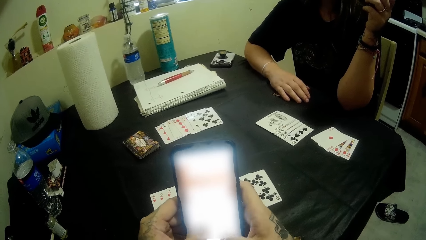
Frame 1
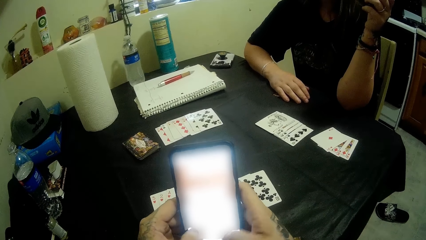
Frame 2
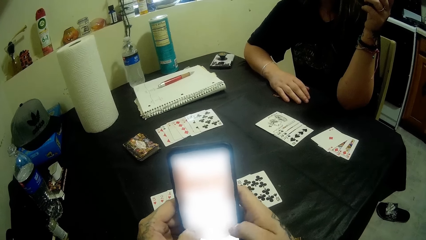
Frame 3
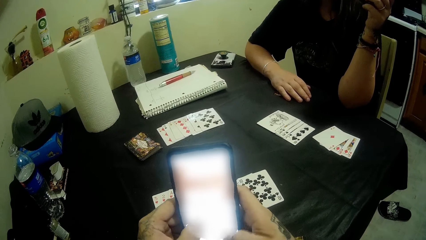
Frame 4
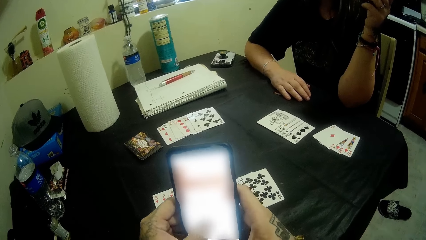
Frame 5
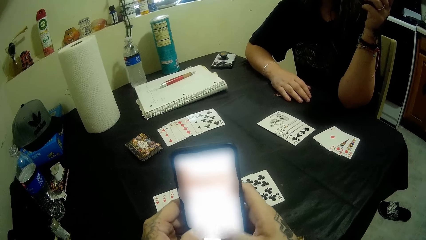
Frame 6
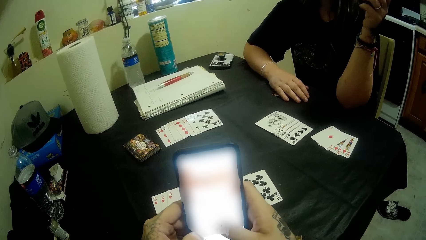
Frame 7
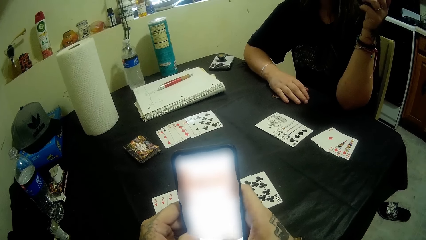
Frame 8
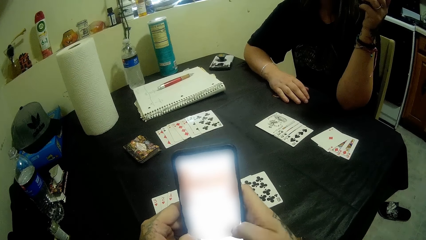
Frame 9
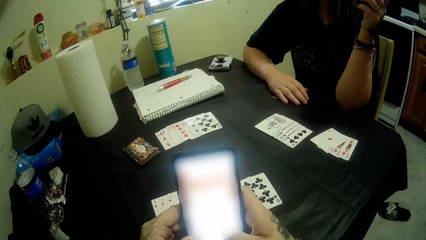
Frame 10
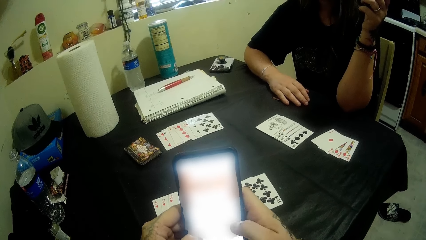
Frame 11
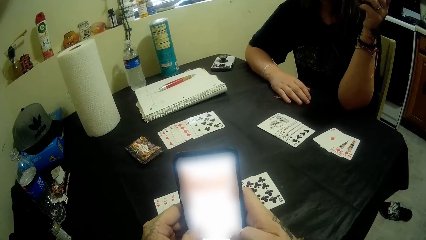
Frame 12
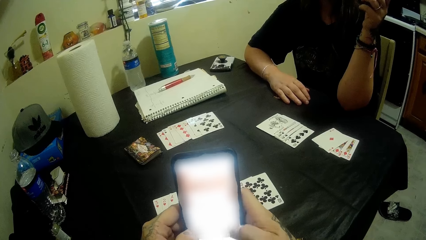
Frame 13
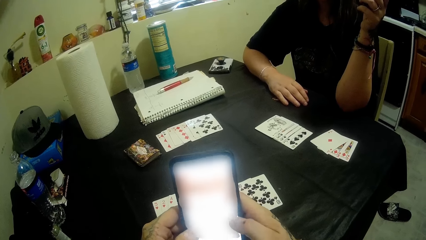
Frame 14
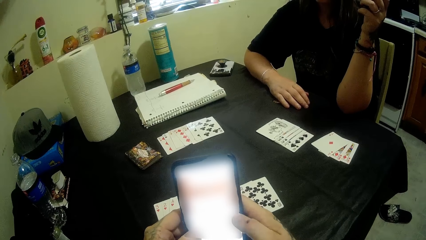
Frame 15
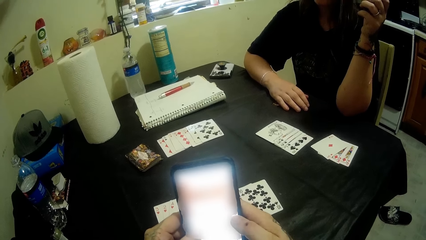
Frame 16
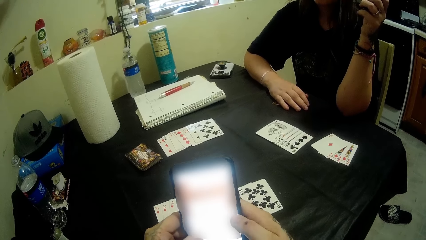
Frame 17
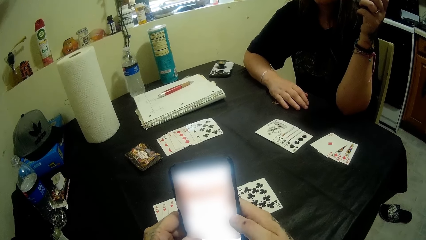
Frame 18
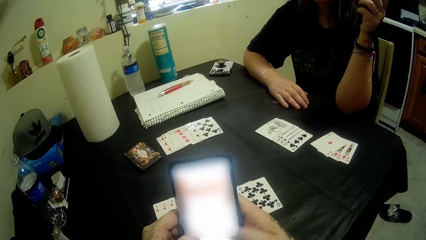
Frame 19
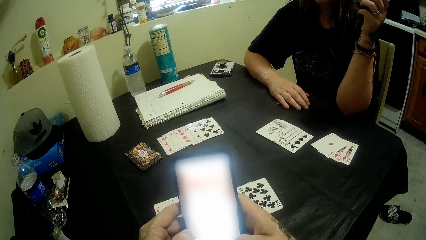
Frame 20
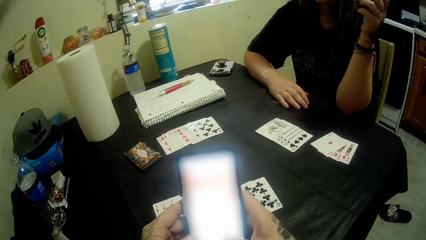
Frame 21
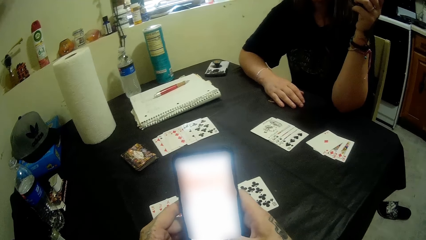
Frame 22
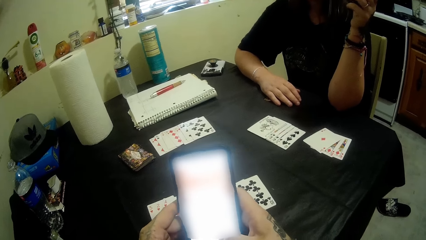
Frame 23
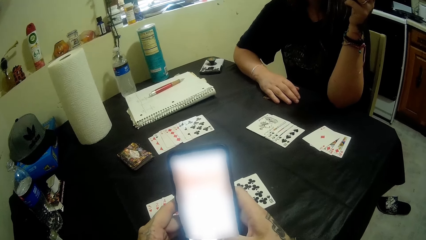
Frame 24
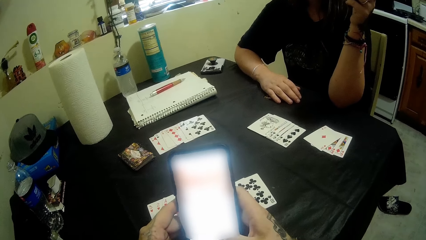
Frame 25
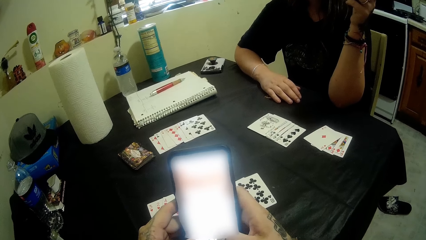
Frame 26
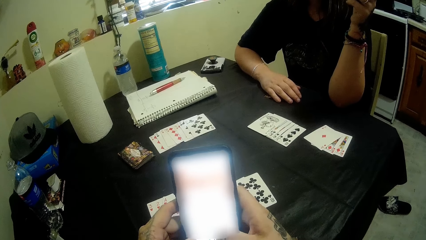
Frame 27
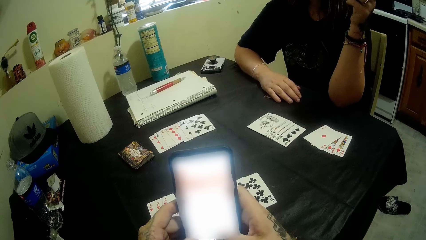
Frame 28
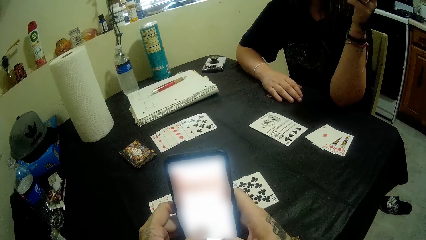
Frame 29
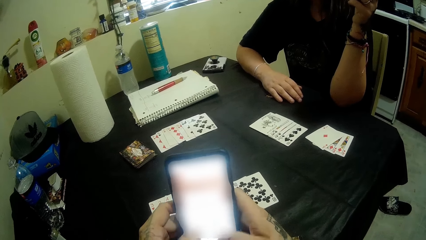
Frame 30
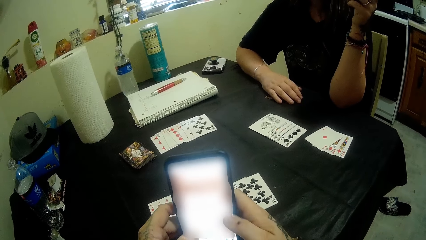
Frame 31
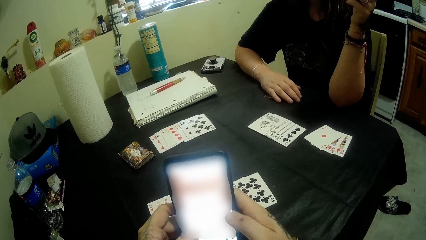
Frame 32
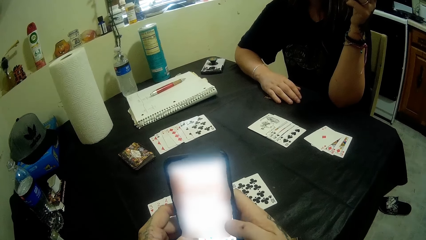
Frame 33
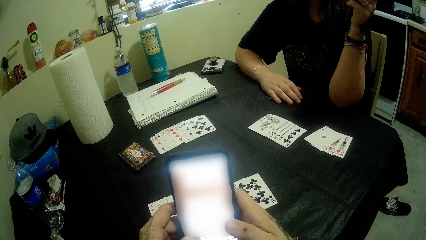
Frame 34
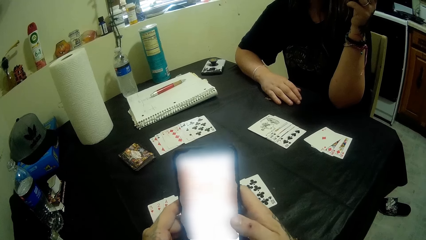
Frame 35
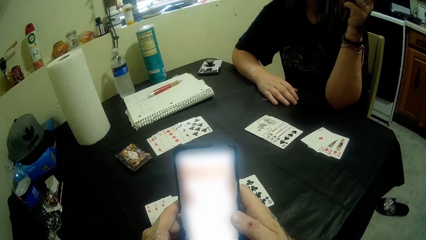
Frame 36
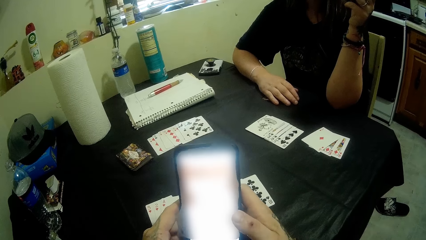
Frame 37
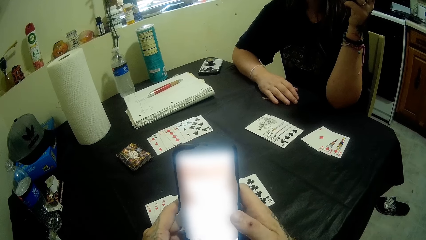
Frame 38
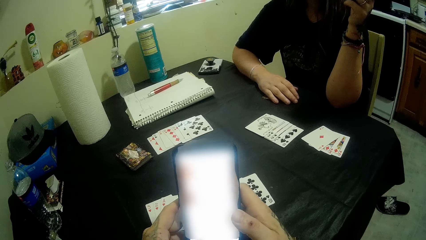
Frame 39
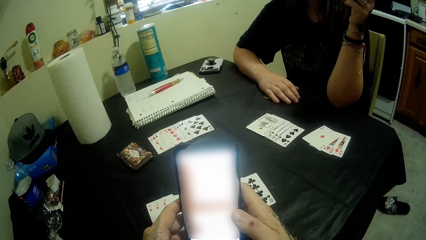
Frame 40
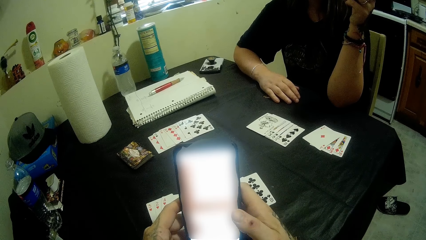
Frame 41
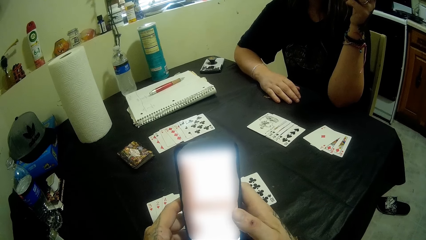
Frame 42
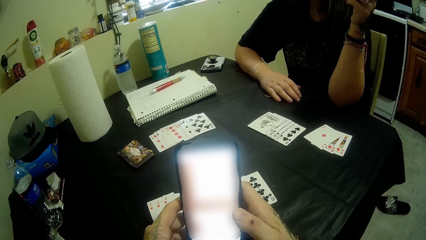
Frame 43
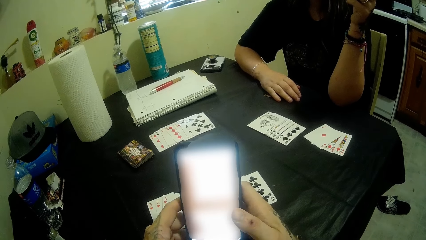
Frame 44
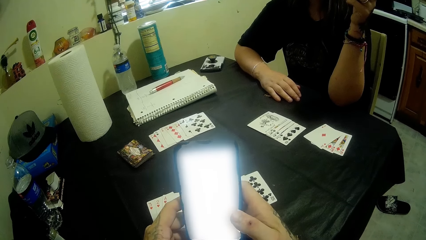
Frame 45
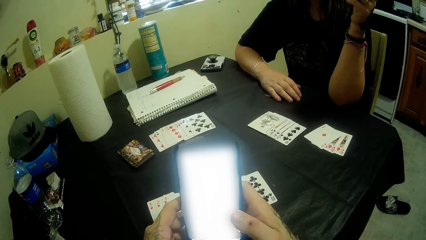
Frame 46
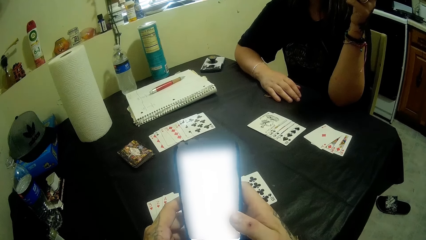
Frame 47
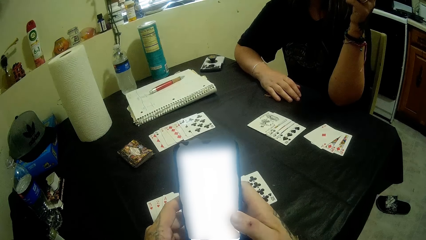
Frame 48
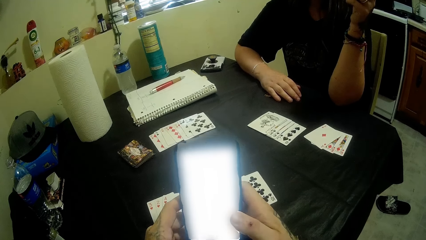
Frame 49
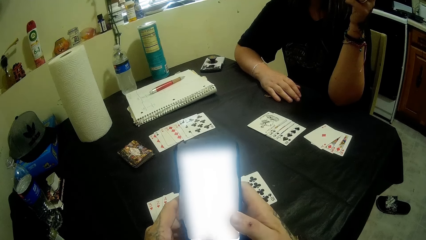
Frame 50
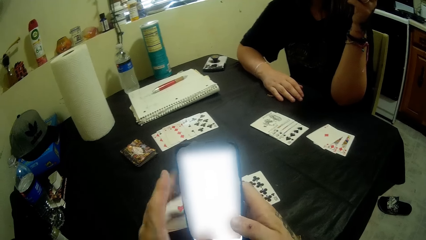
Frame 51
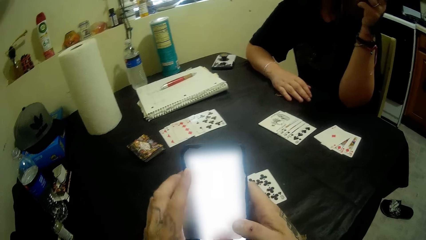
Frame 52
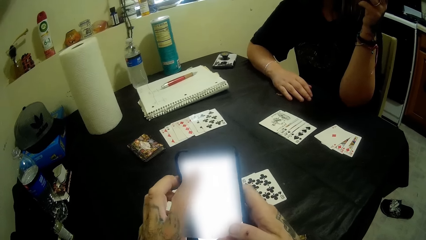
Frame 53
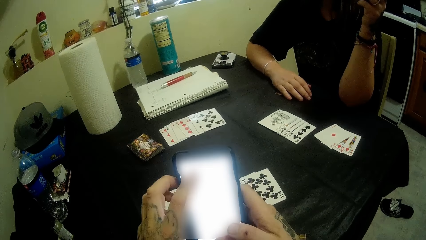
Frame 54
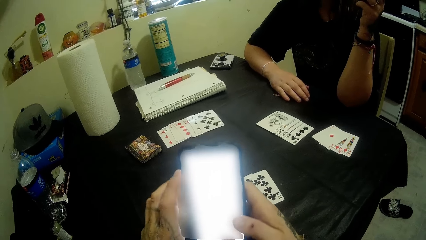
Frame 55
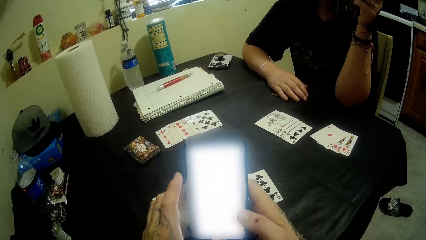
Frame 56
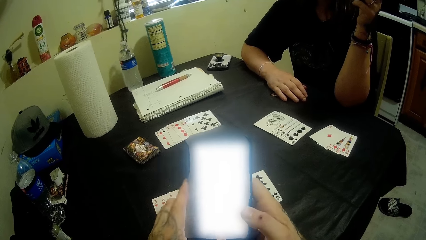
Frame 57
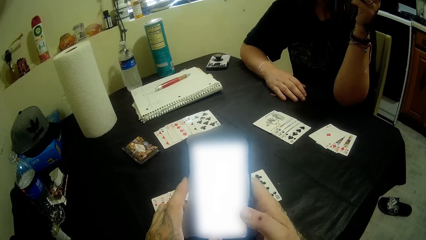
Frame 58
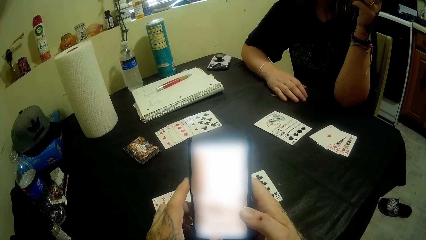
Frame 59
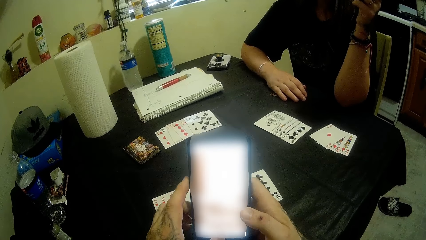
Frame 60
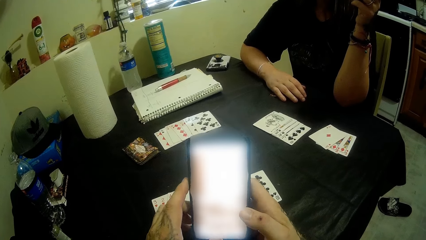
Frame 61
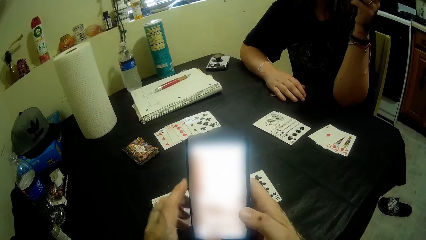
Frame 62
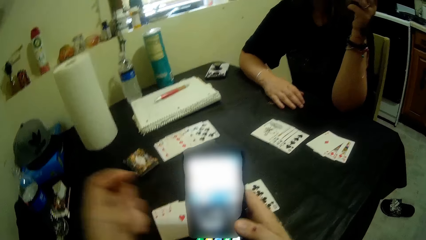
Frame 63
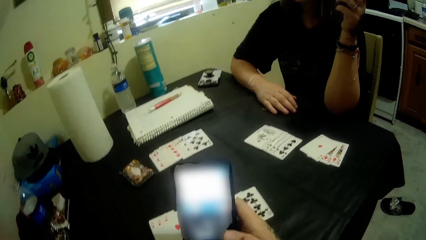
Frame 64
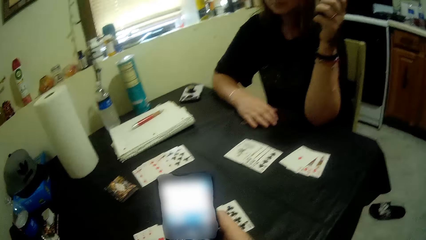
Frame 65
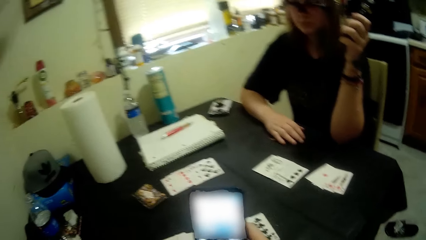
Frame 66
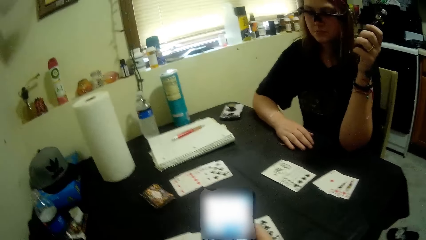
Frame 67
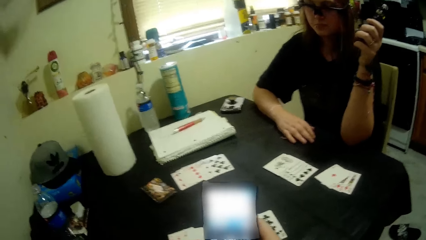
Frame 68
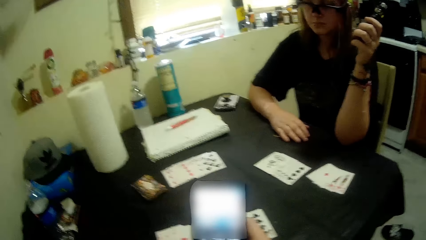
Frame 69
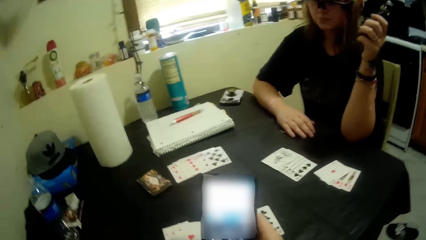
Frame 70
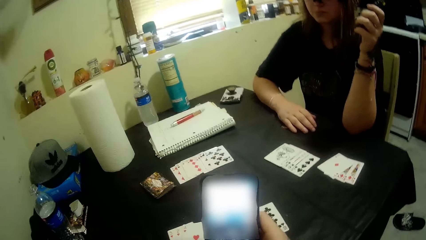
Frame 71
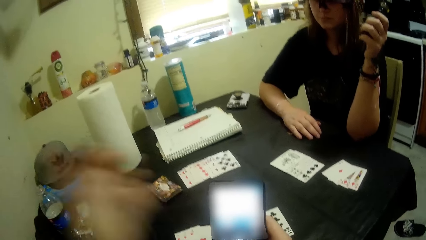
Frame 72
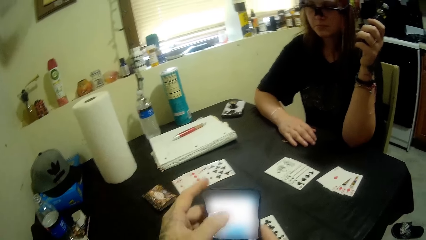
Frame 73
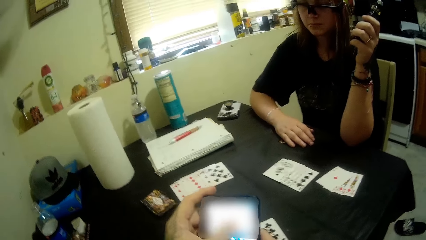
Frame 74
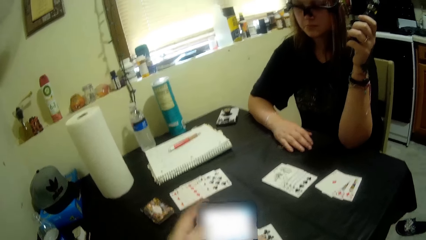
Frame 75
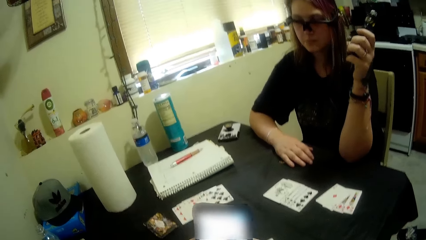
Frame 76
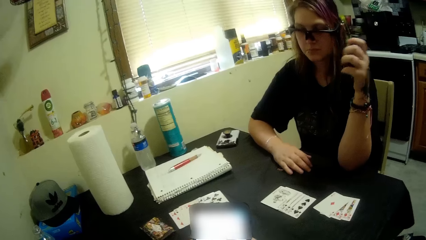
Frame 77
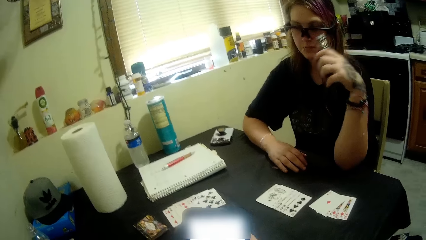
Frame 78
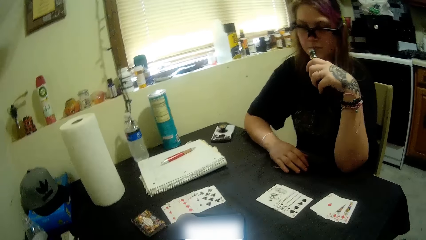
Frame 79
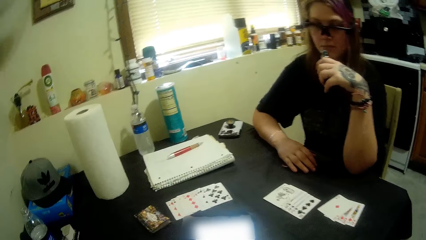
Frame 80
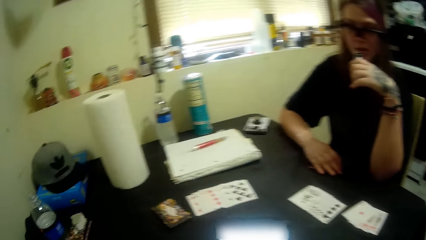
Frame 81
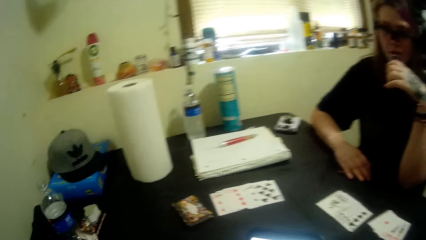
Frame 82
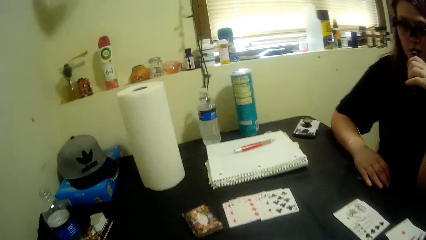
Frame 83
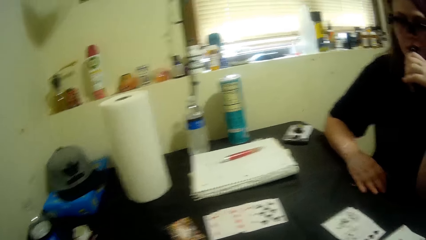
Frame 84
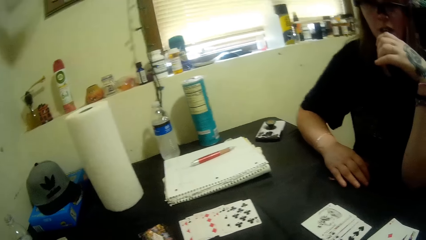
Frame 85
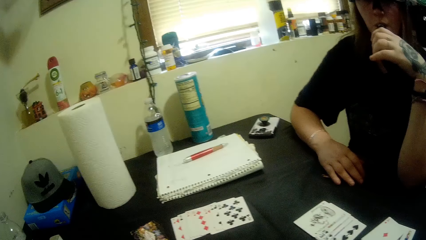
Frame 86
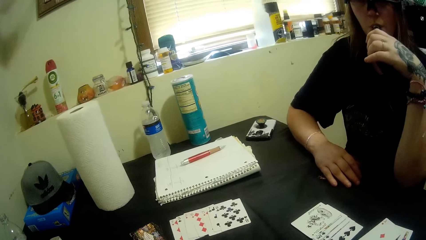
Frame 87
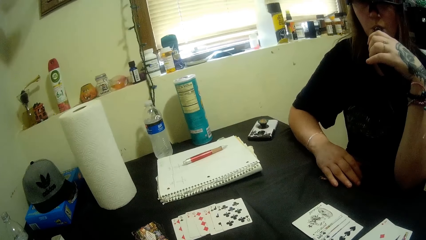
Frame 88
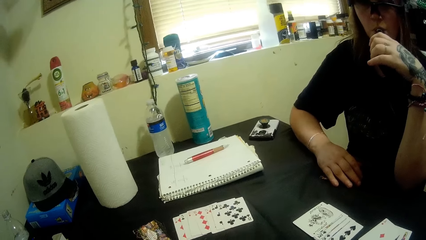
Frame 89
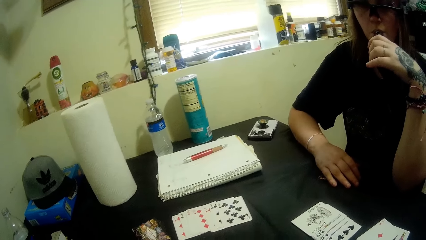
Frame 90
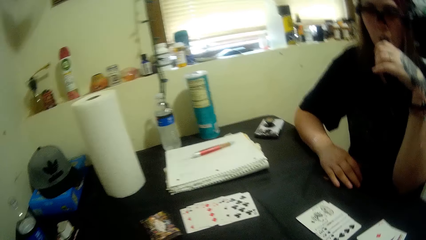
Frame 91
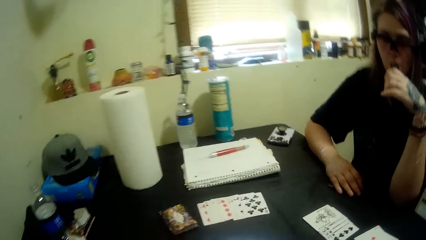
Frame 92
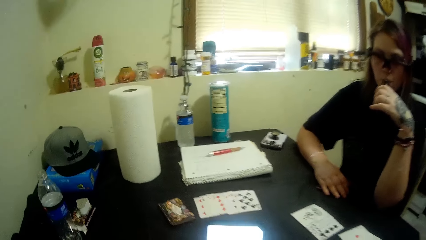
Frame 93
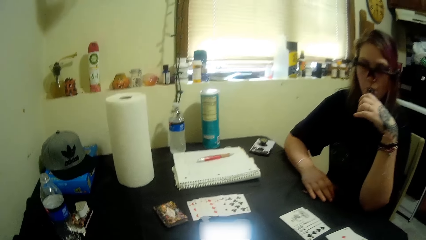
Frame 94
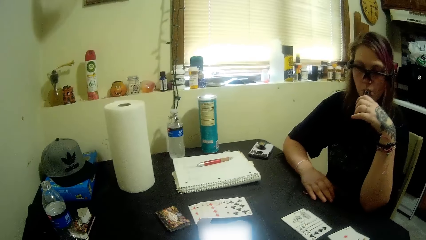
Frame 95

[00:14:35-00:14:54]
The camera wearer chats on the phone. They raise a hand. They chat on the phone. A woman puts the bottle on the mouth.
